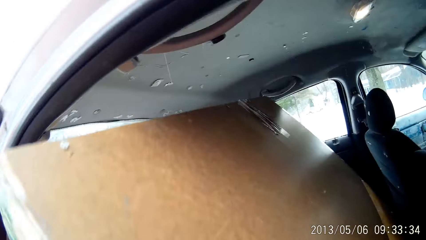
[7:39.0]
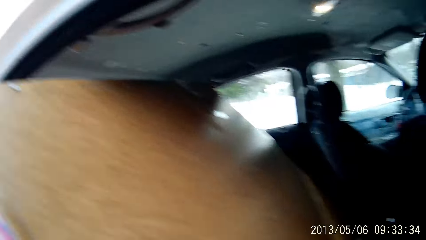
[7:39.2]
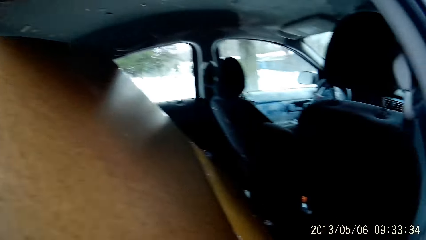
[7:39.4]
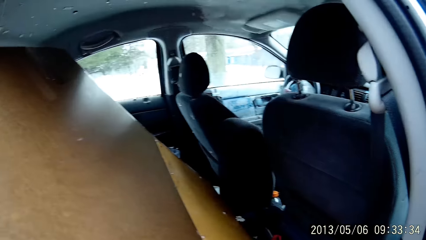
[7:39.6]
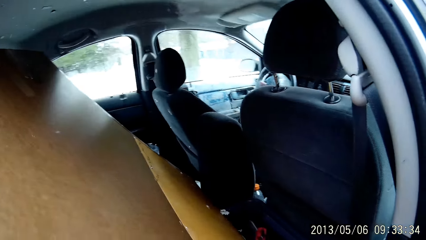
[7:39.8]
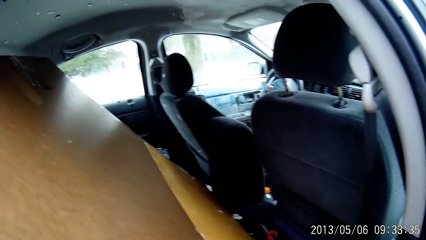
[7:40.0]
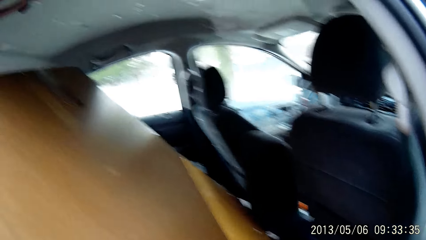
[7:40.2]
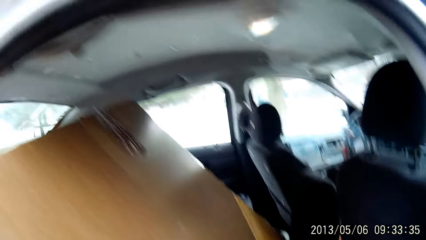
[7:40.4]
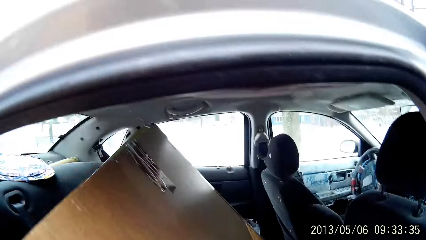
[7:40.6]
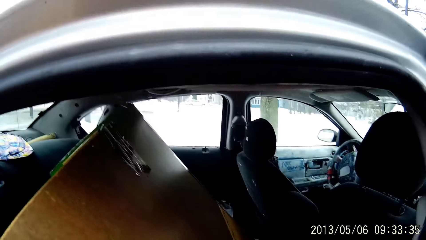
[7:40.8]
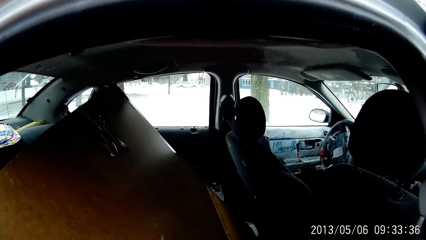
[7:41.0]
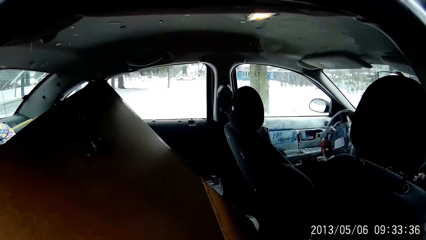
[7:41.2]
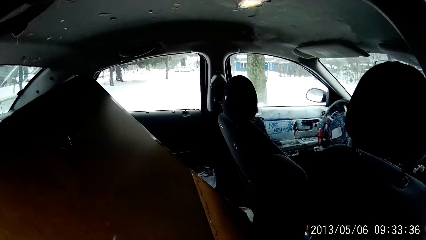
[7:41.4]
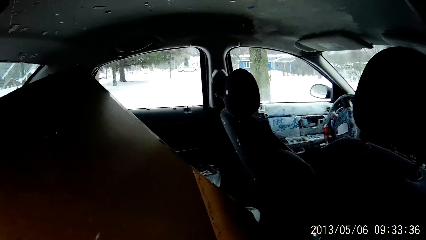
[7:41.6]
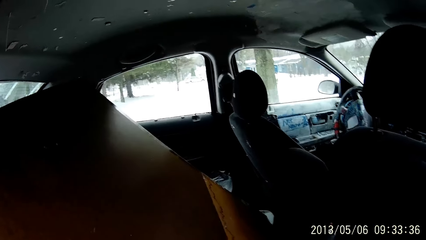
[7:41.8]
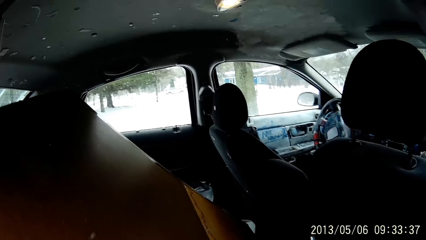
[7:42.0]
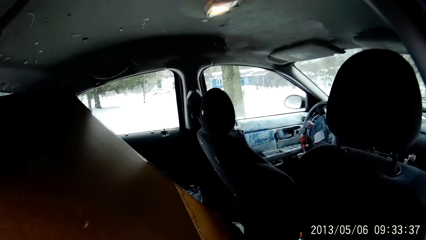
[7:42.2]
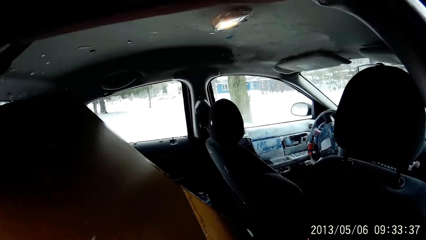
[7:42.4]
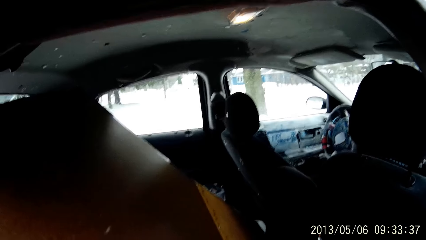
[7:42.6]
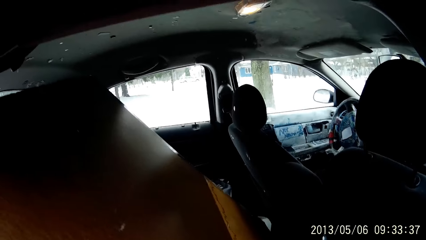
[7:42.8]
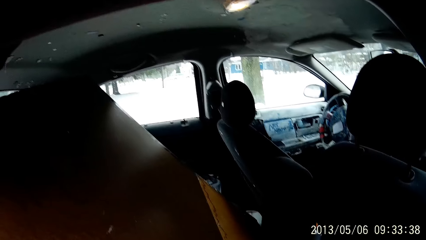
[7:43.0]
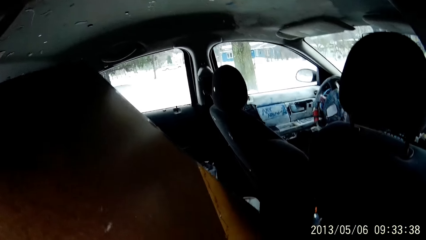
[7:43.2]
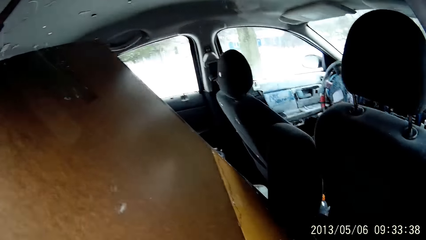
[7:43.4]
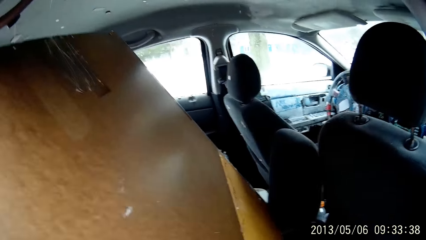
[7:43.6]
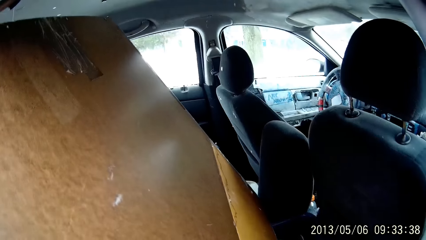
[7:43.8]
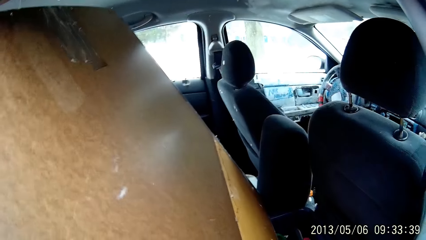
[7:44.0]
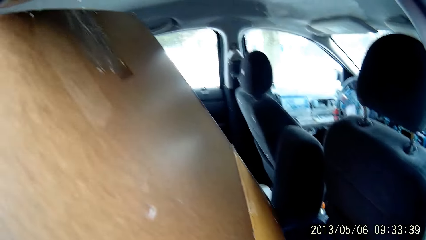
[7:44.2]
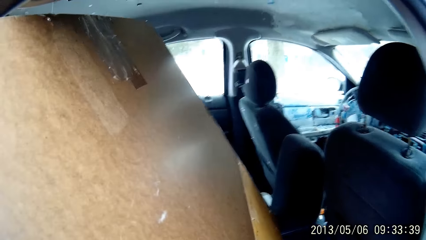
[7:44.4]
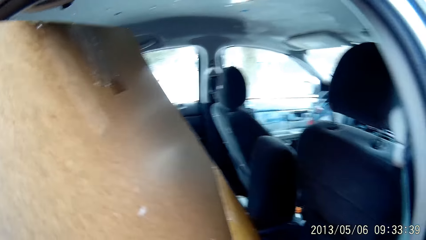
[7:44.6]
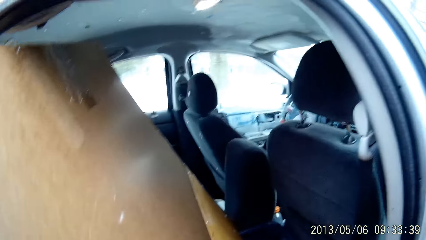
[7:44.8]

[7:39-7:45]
The camera wearer pulls a present in the car out of the car with both hands.

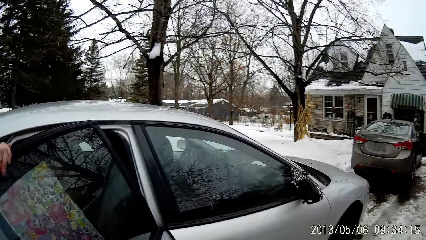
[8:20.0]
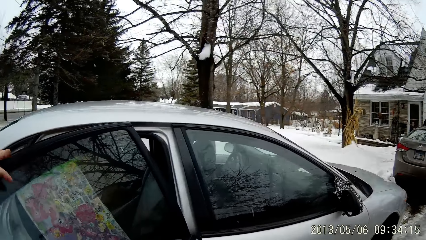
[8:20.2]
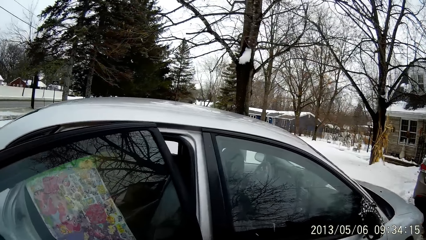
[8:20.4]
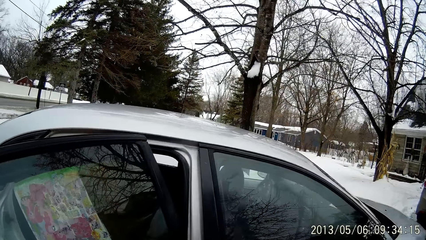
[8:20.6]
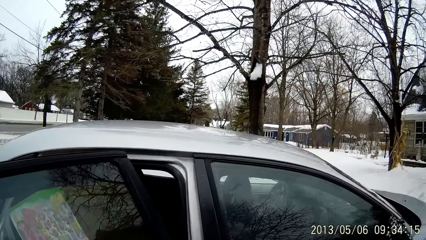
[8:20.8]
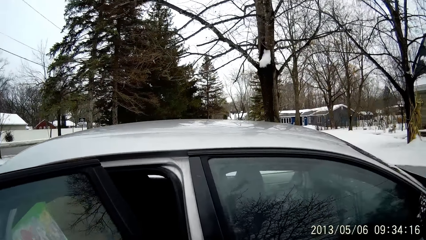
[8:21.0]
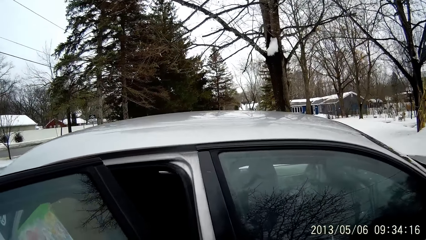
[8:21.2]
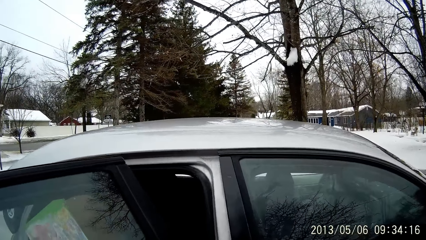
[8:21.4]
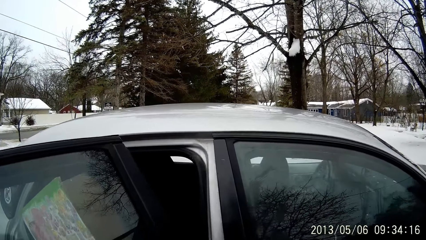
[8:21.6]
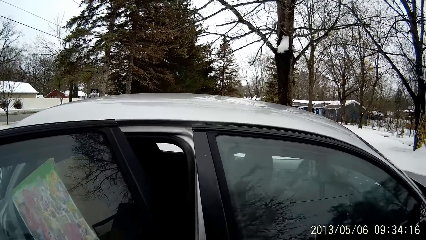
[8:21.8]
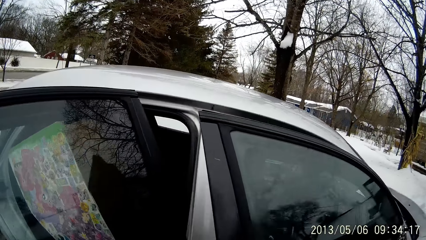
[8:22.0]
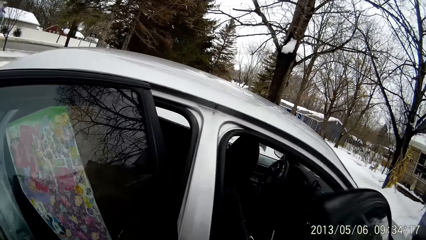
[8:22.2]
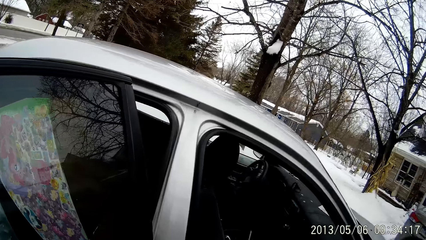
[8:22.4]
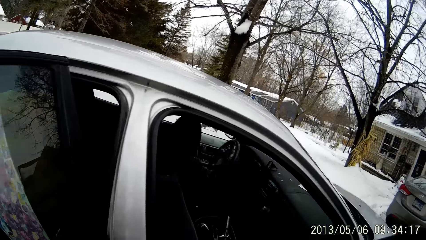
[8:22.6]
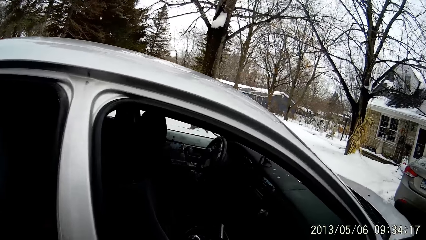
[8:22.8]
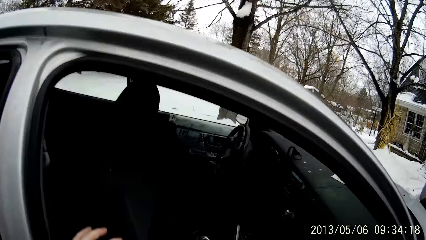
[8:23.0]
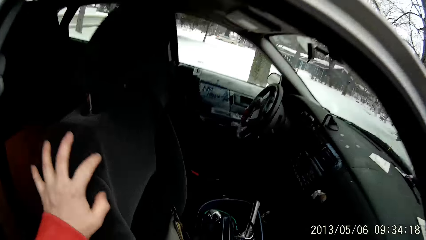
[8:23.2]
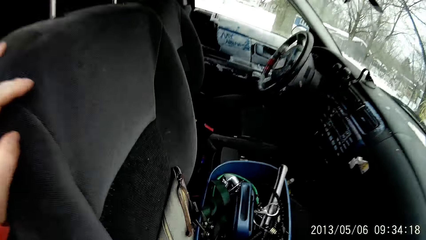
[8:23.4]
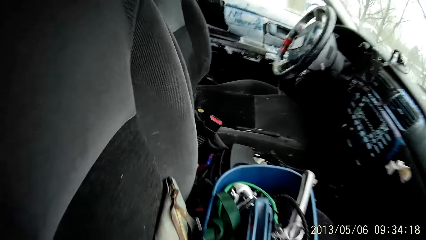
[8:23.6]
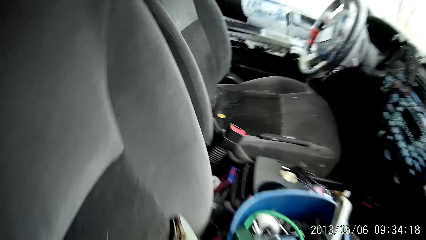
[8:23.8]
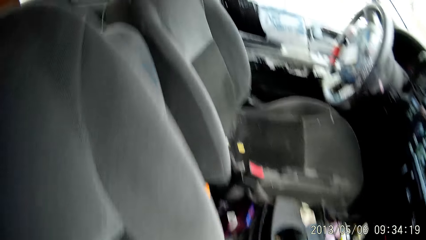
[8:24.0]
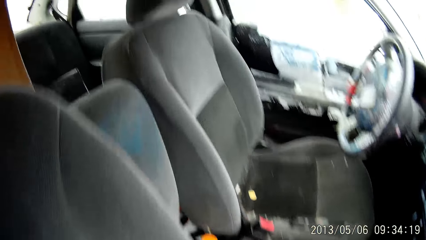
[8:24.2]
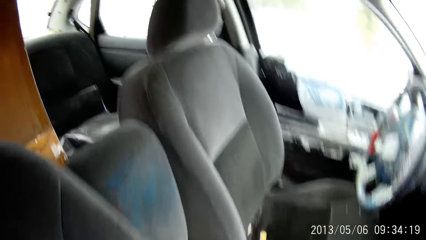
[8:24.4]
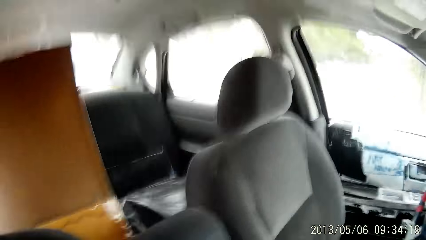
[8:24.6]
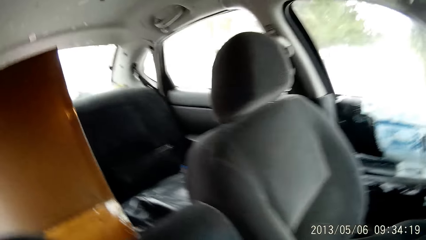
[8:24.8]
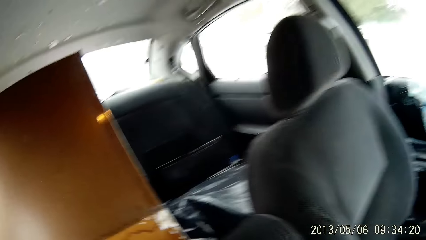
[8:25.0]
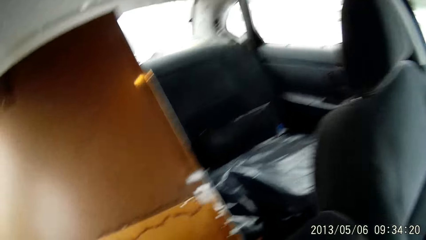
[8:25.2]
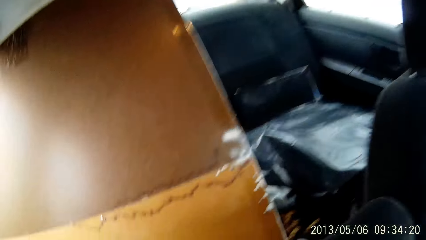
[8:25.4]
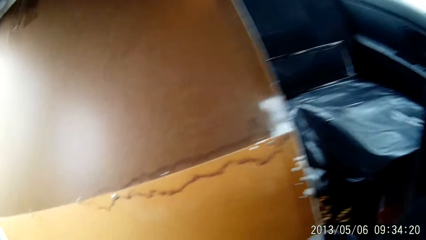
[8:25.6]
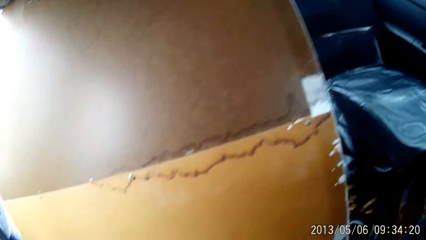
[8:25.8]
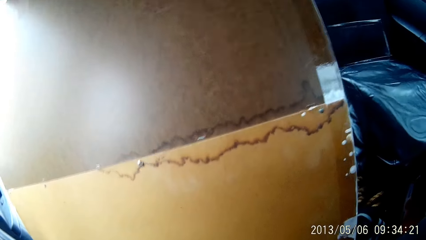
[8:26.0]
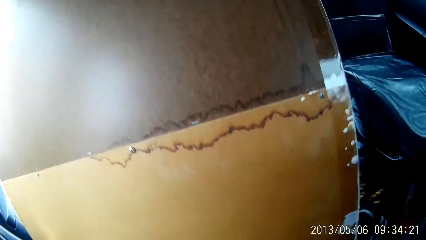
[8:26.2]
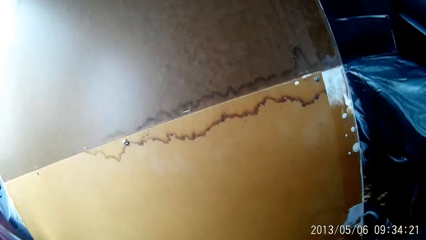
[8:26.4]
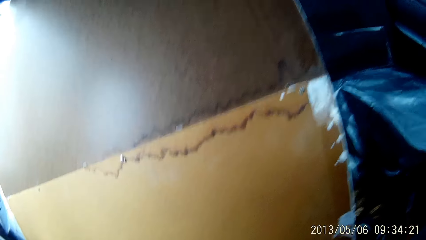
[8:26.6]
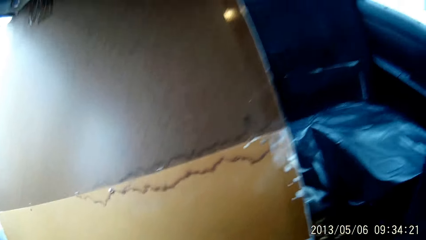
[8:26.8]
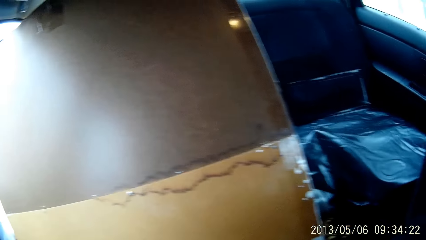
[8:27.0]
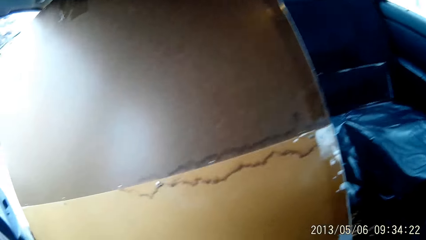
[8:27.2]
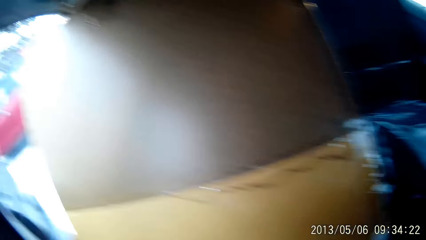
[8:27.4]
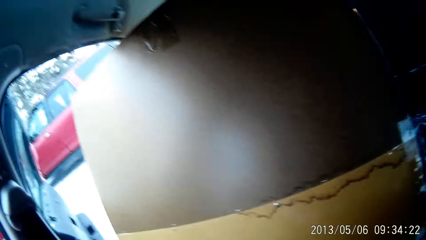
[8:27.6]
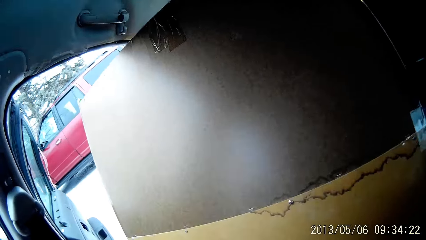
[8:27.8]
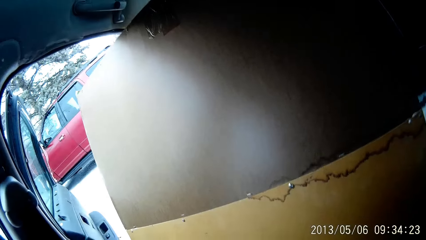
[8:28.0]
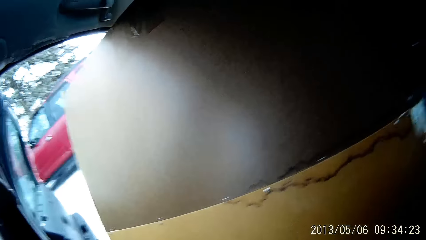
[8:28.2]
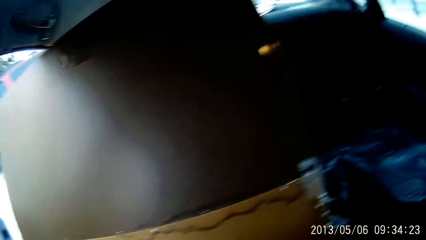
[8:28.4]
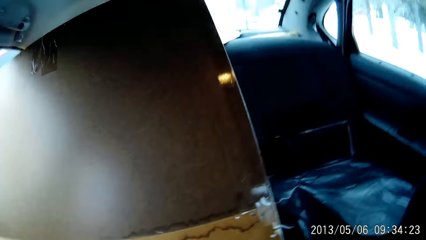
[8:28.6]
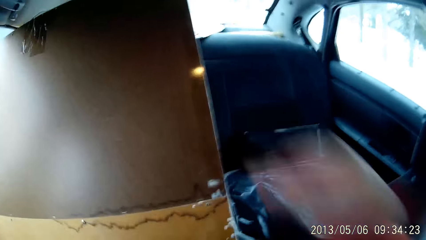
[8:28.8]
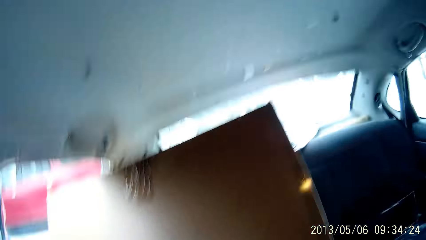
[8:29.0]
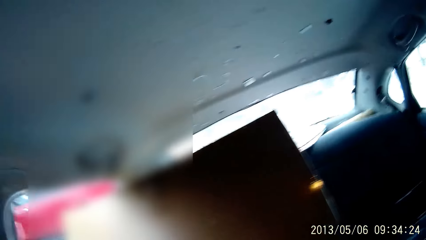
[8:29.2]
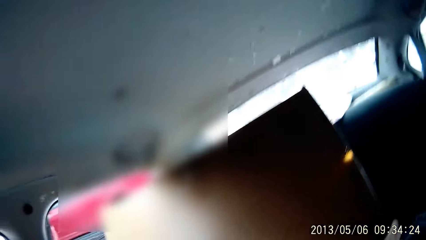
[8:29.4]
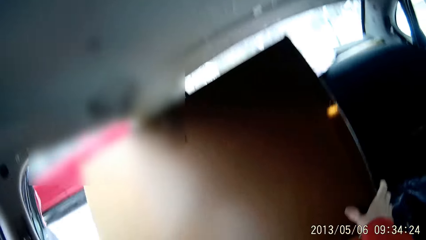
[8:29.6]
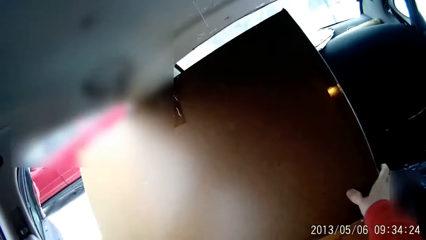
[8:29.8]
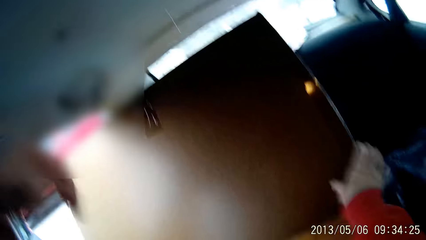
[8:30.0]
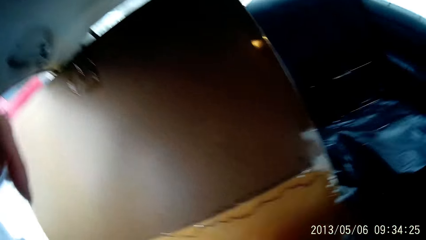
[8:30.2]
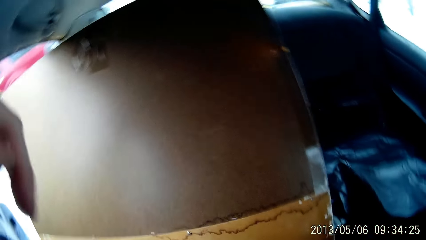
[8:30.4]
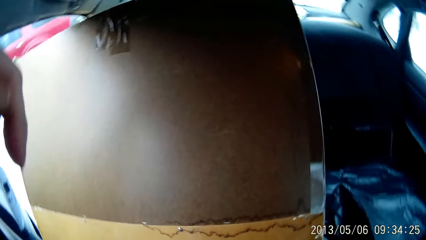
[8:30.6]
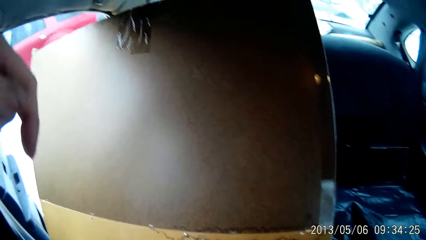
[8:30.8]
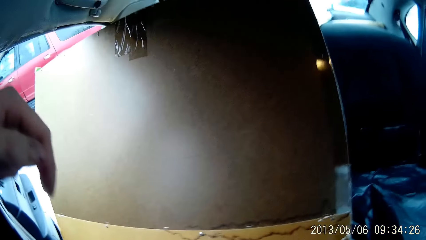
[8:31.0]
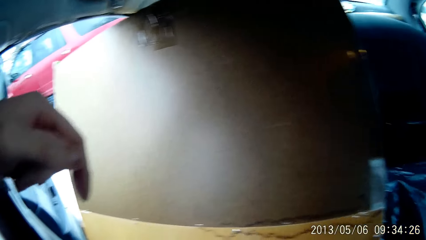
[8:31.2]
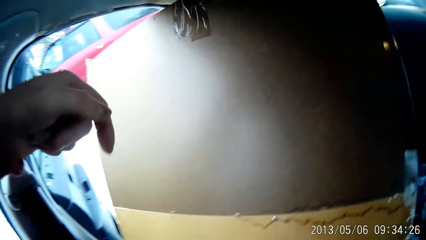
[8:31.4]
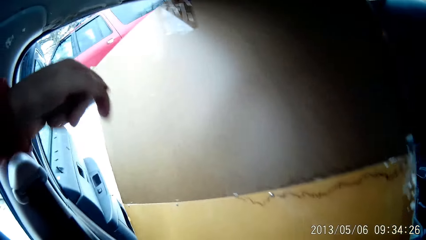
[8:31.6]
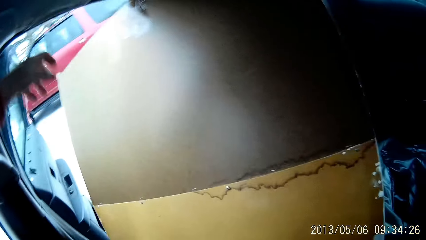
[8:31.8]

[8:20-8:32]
The camera wearer opens the front passenger door of the car with her right hand. She touches the passenger seat with her left hand. She enters the car.
